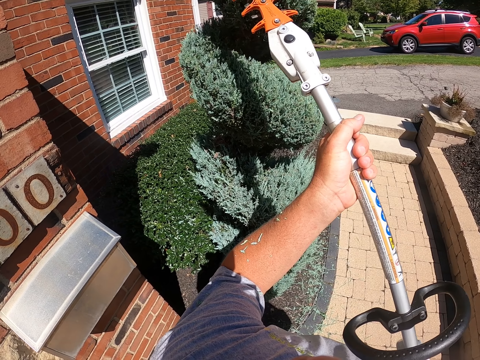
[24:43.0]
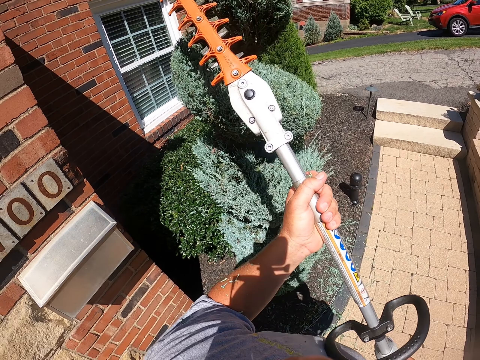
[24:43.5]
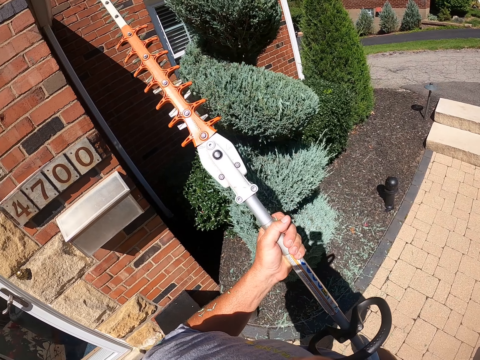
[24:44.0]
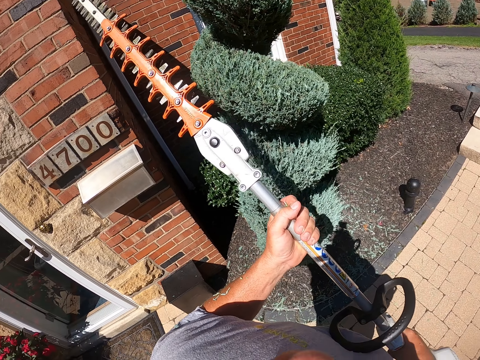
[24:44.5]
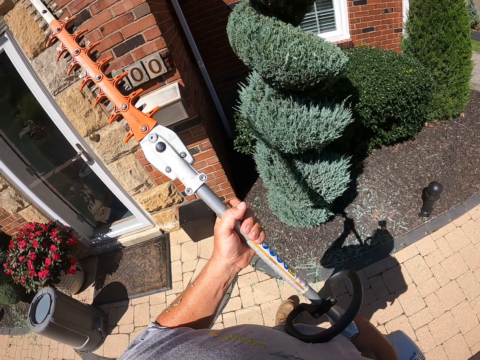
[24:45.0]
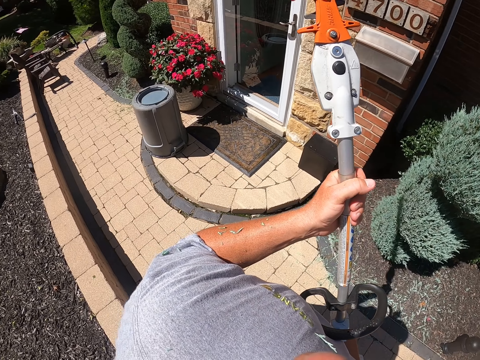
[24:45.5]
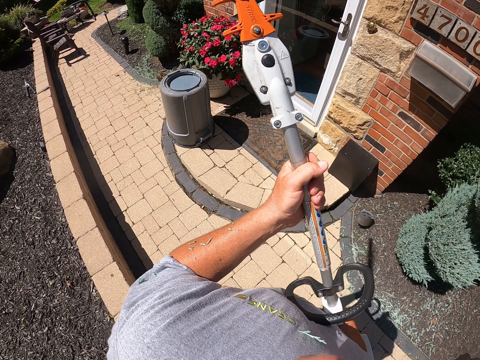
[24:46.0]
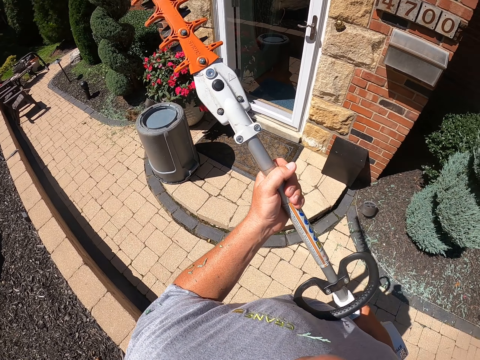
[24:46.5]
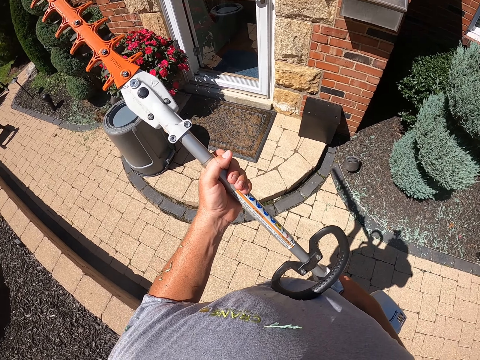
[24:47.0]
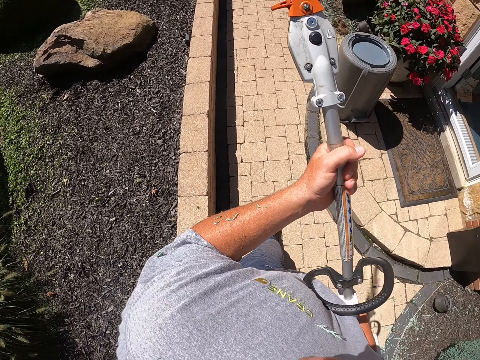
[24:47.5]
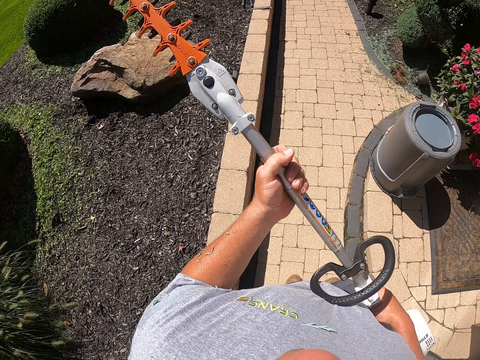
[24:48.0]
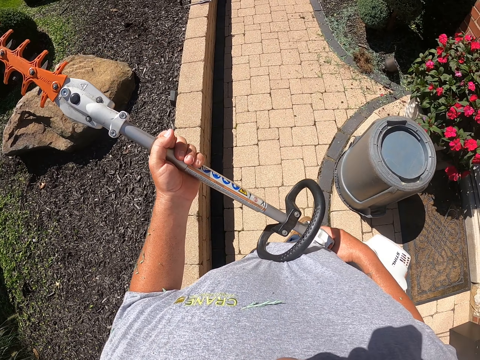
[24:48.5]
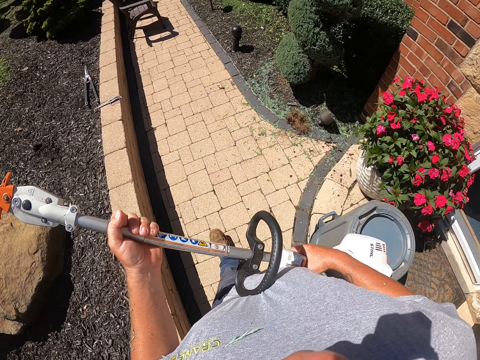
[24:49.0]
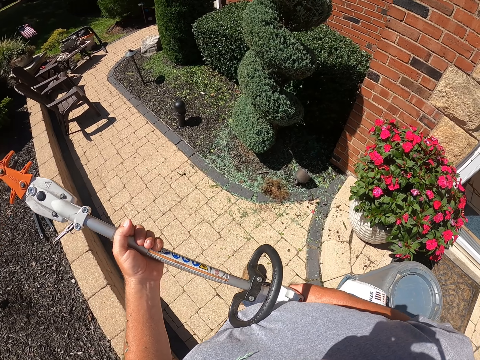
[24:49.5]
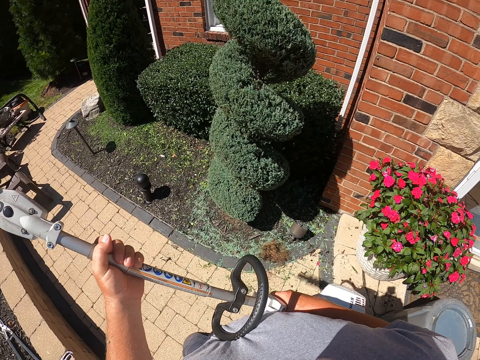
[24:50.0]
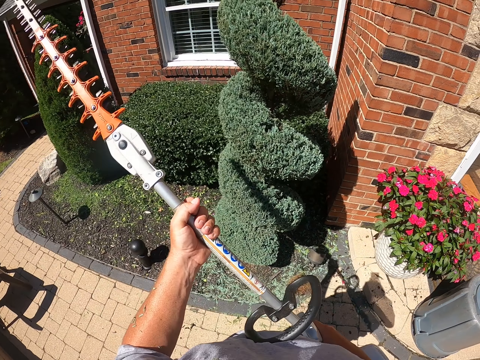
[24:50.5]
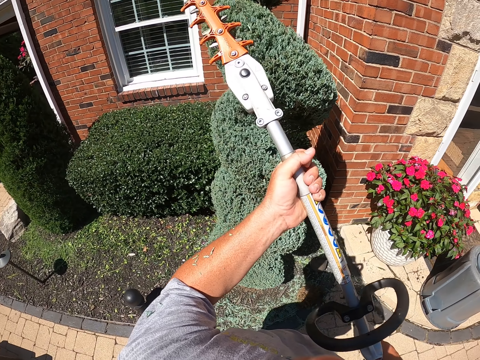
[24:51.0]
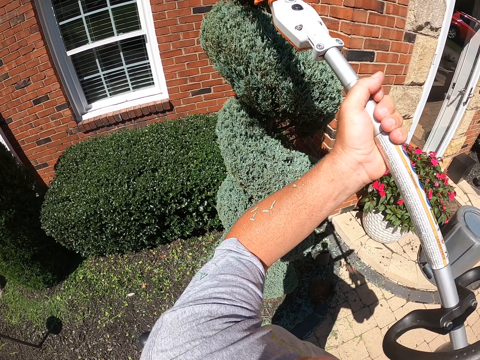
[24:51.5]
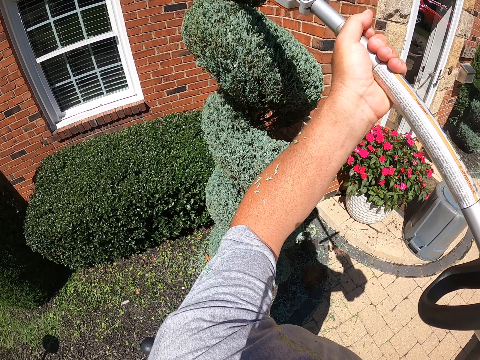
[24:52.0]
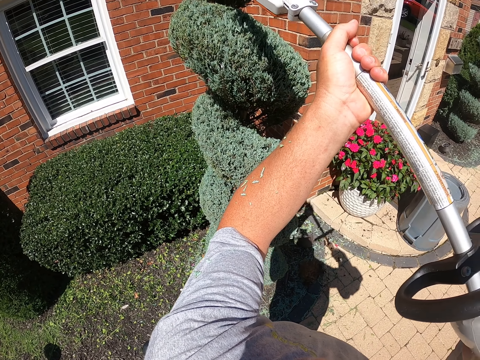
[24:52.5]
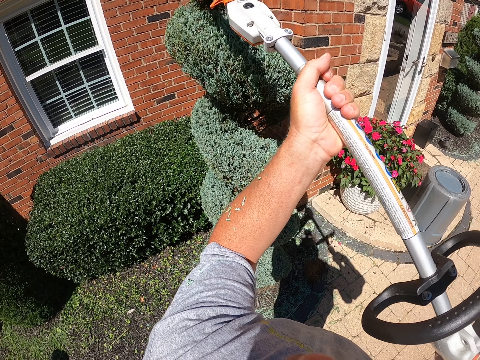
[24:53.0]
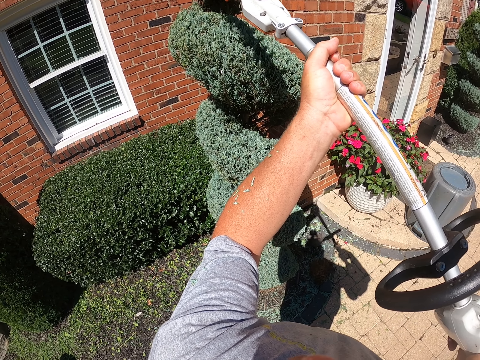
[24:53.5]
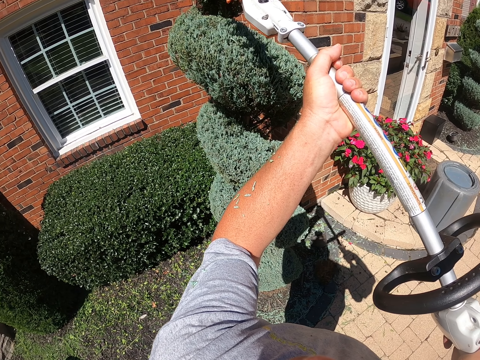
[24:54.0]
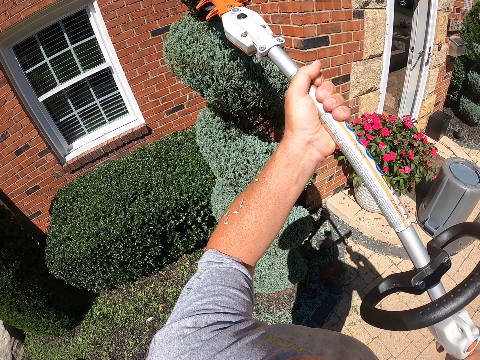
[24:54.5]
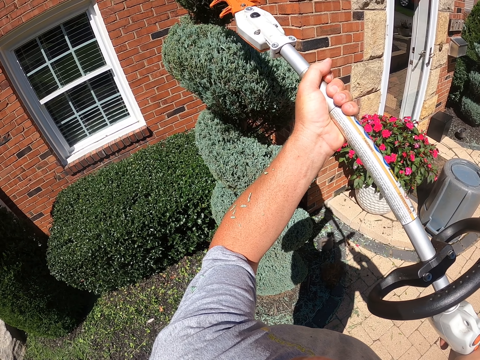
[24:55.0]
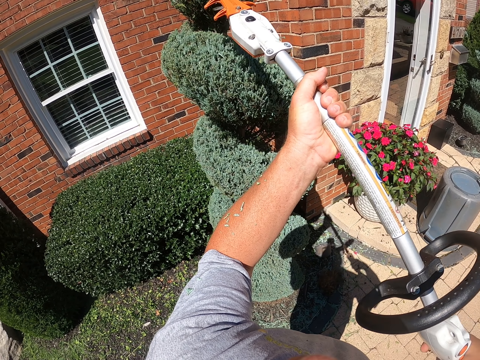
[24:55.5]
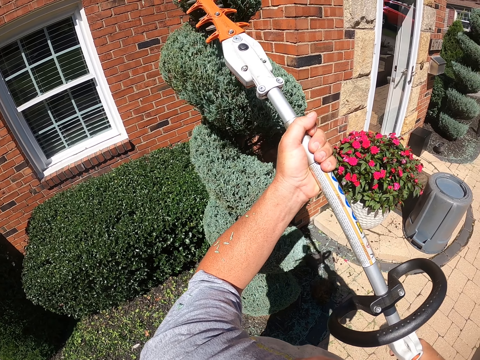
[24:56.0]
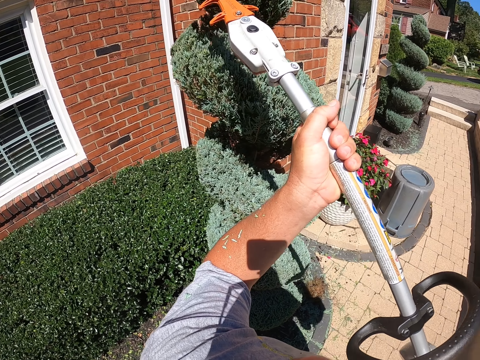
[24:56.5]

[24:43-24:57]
The camera wearer steps back to check where he has trimmed. He looks around. He walks around the garden with the grass cutter in his hand. He trims the flower with the hand held grass cutter.

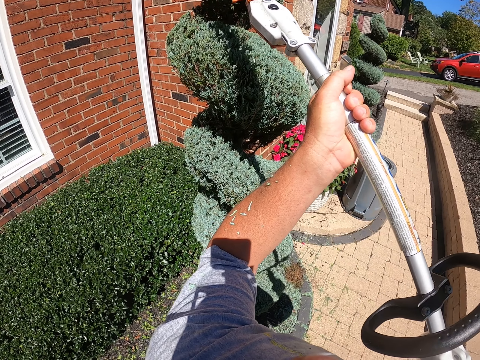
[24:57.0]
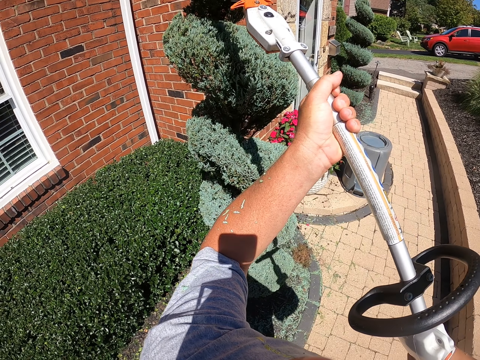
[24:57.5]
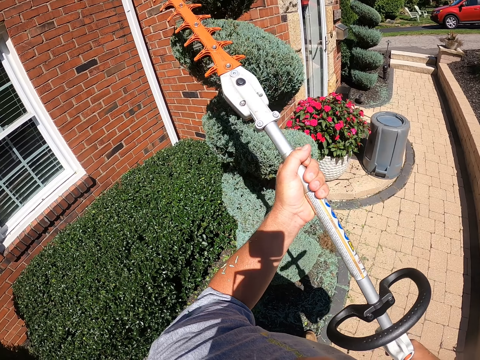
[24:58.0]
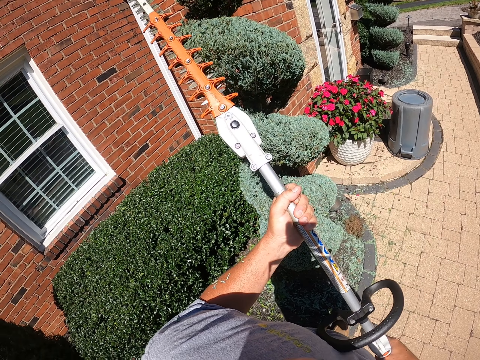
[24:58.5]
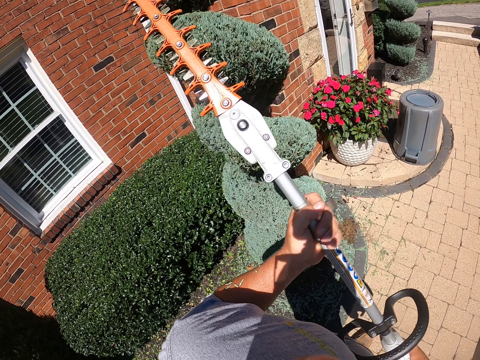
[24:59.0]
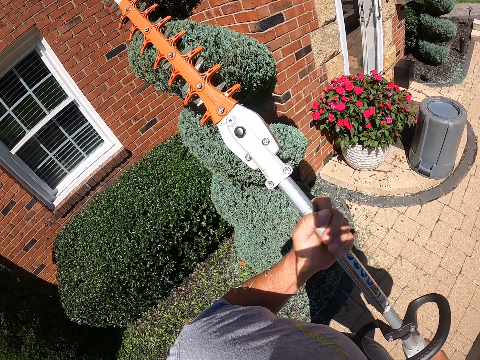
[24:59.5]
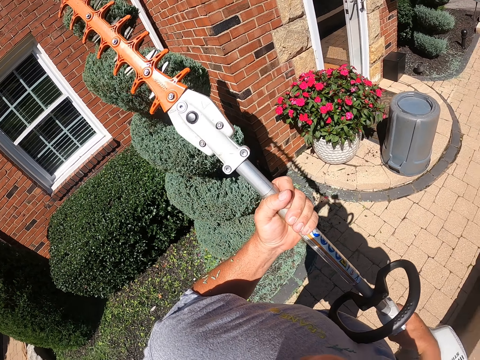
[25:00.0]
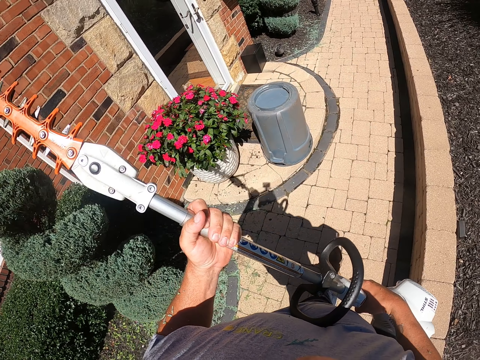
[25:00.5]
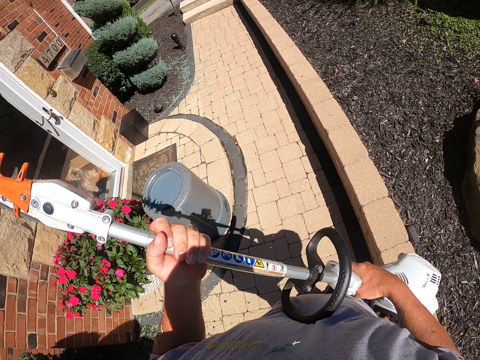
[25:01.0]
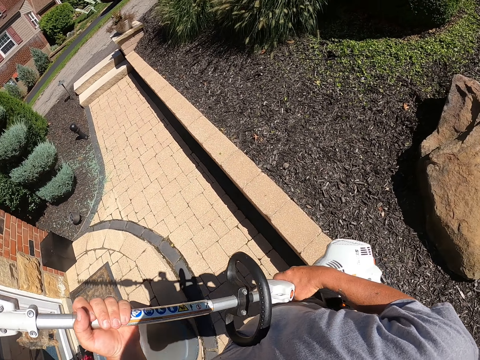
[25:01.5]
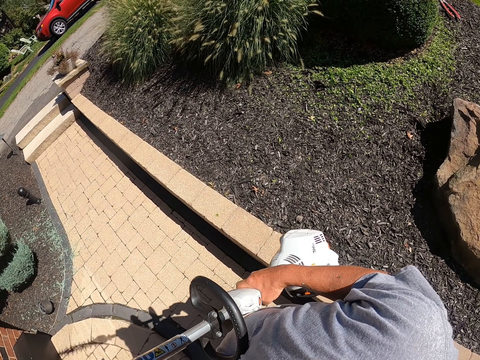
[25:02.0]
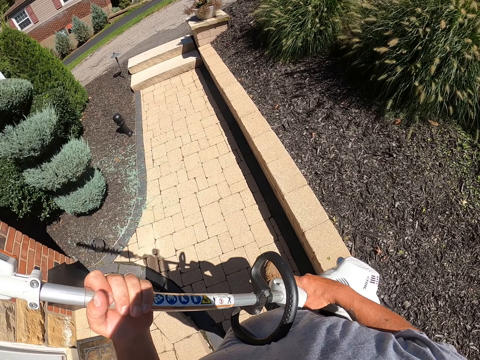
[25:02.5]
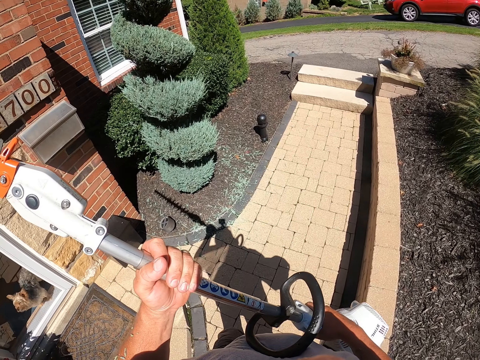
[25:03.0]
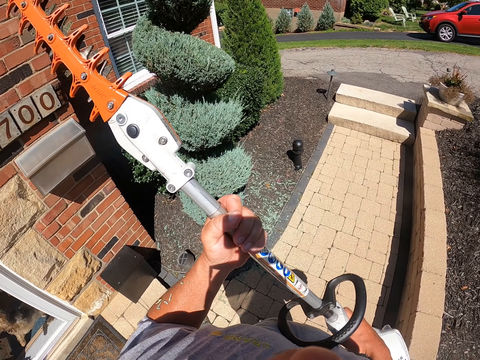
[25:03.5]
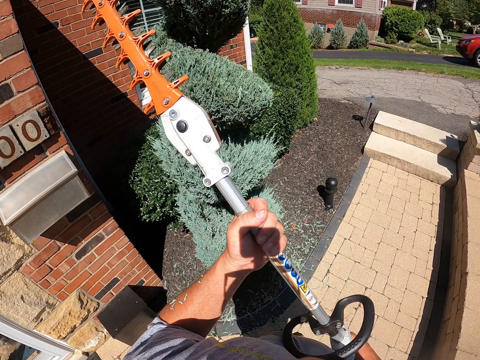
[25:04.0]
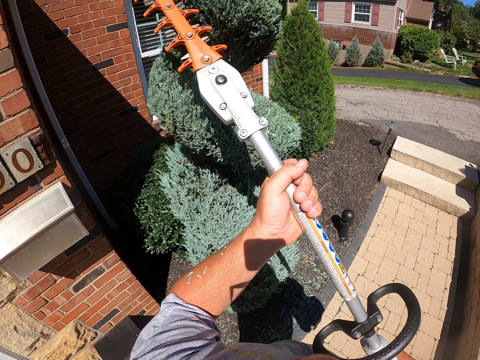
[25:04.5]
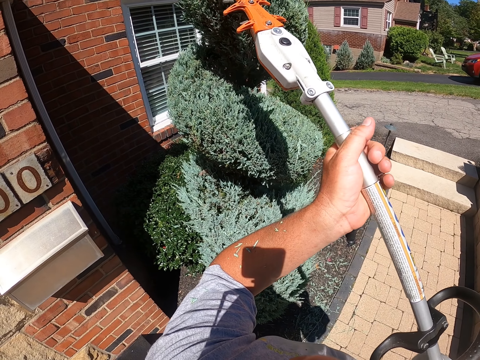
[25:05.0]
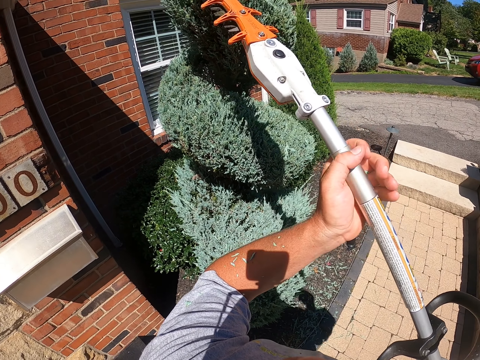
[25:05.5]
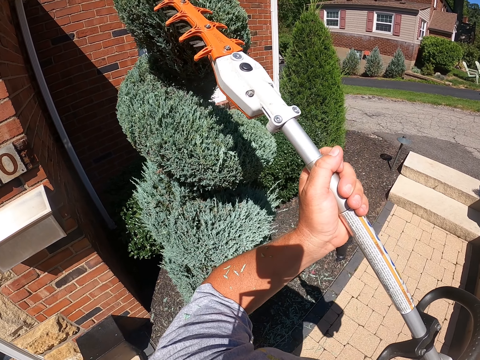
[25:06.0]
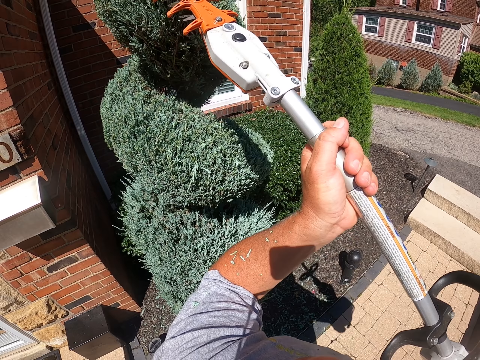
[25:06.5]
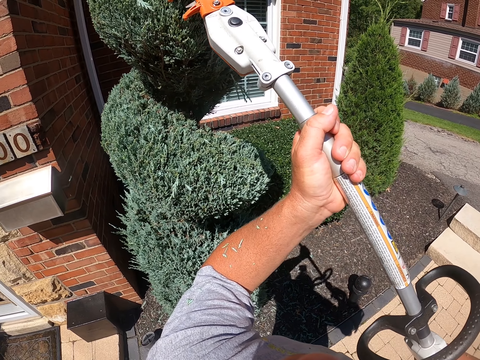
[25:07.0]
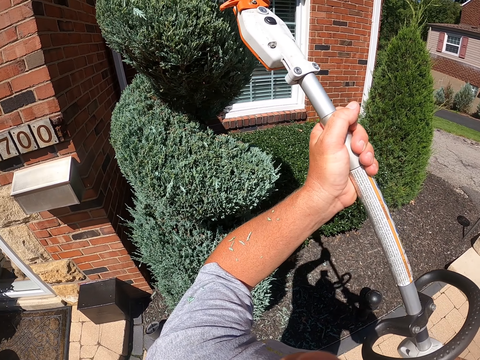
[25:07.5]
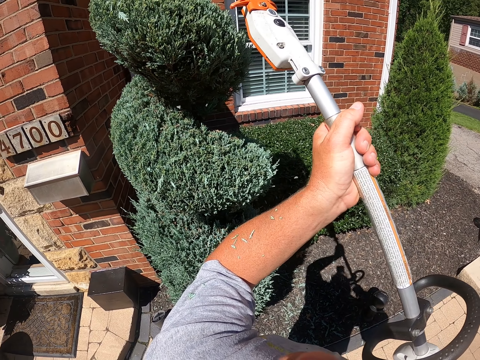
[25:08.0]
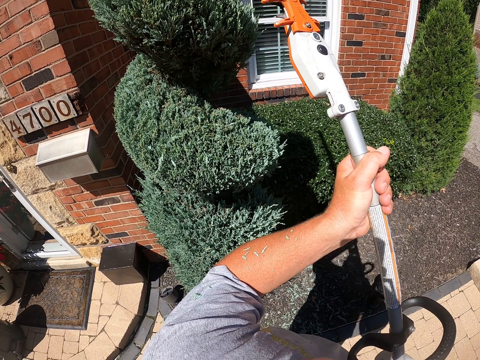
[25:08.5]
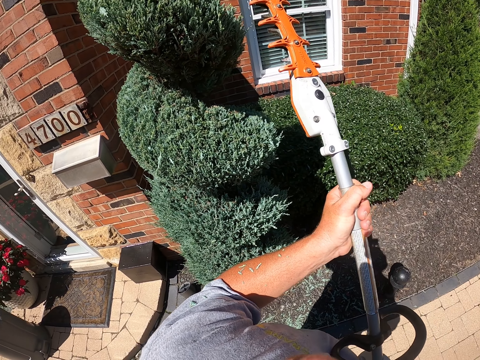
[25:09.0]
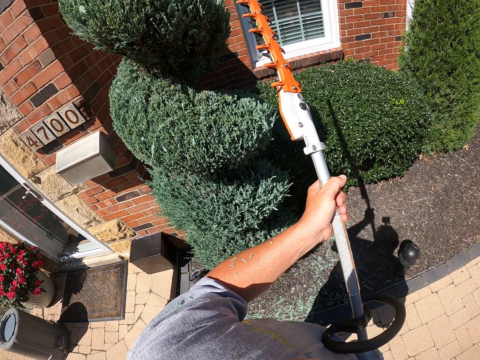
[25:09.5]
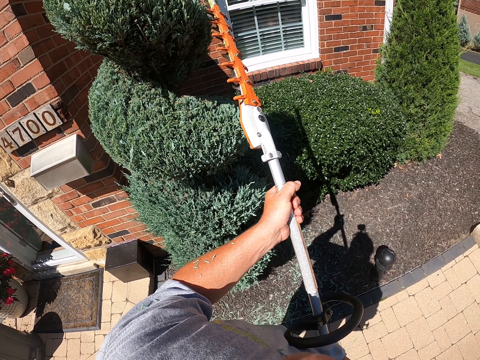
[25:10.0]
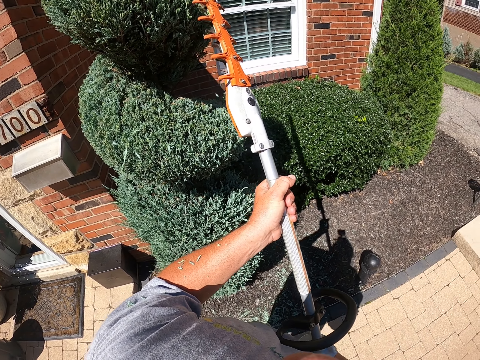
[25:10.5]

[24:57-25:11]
The camera wearer walks around the garden with the grass cutter in his hand. He trims the flower with the hand held grass cutter.
